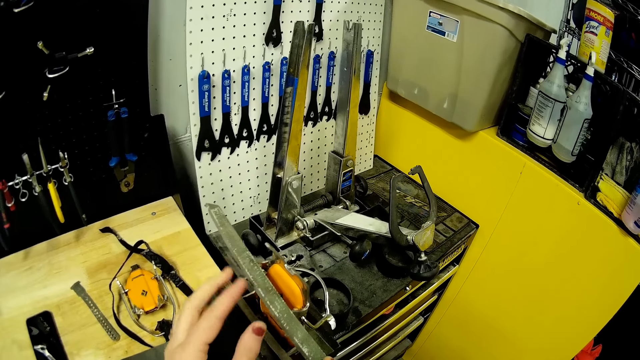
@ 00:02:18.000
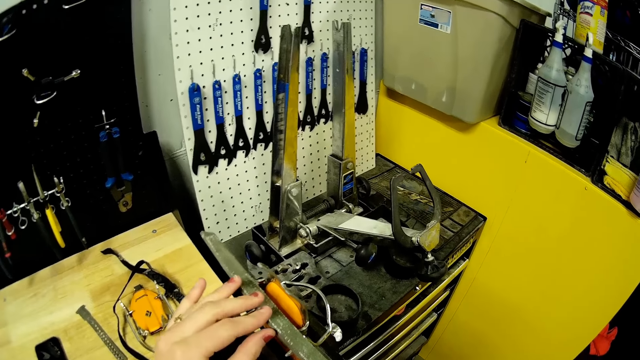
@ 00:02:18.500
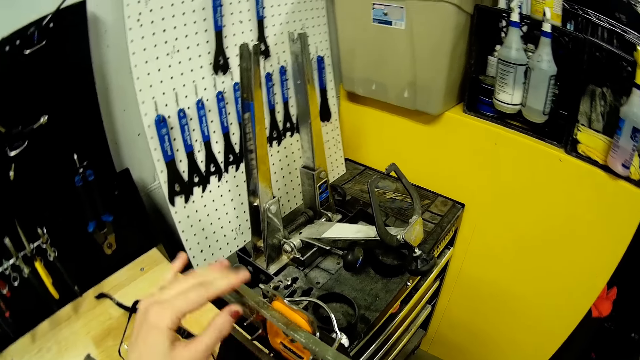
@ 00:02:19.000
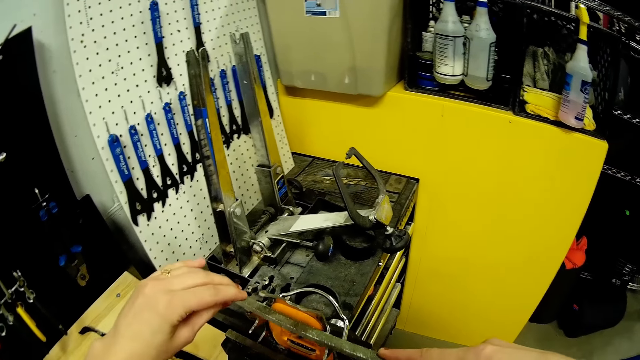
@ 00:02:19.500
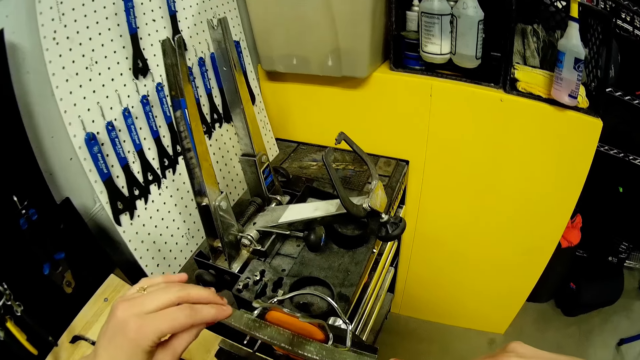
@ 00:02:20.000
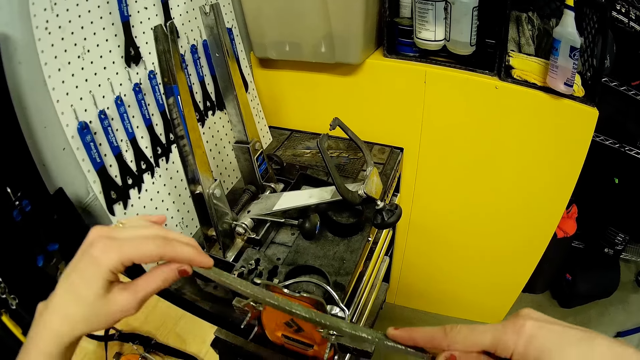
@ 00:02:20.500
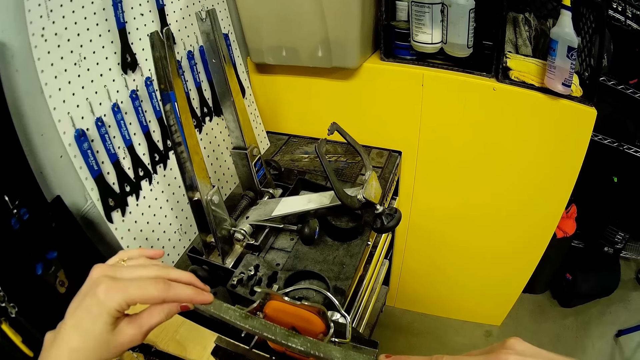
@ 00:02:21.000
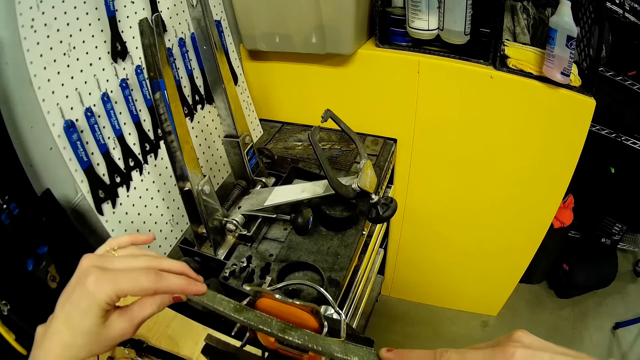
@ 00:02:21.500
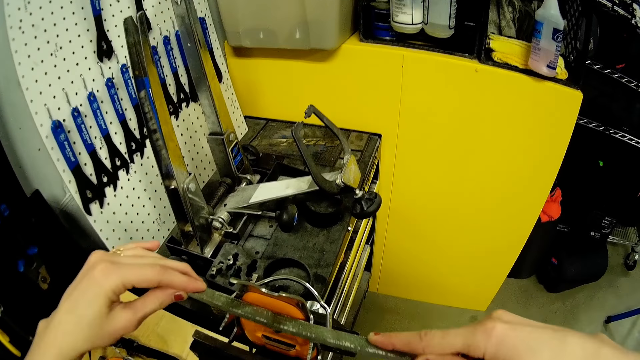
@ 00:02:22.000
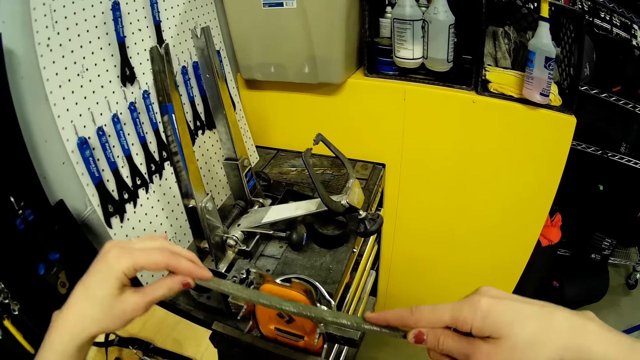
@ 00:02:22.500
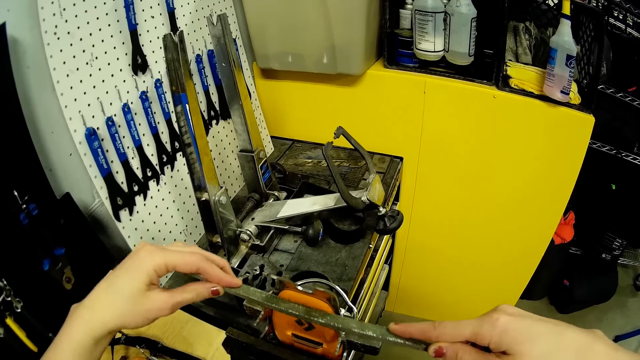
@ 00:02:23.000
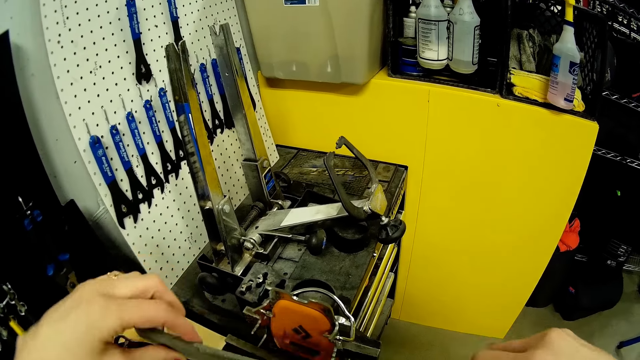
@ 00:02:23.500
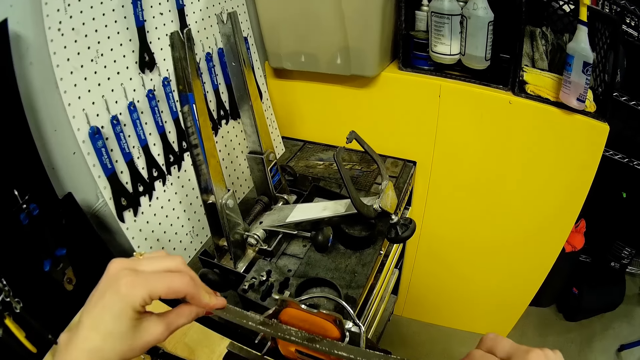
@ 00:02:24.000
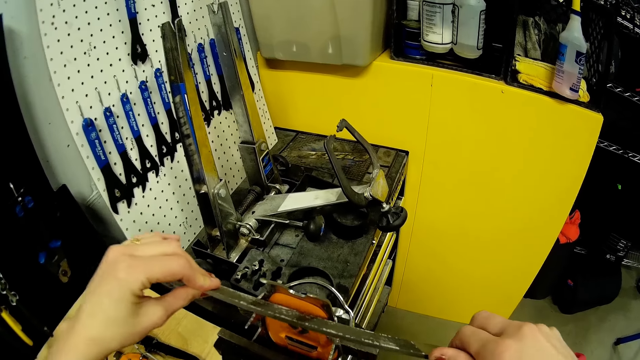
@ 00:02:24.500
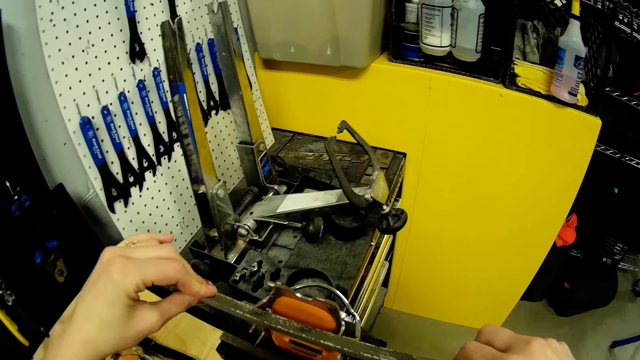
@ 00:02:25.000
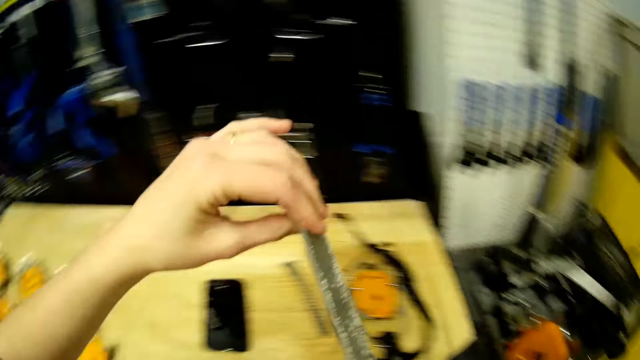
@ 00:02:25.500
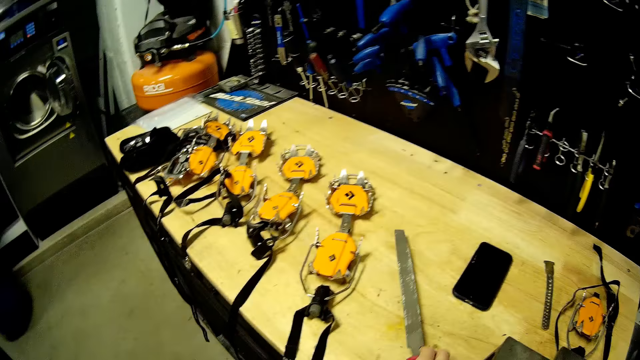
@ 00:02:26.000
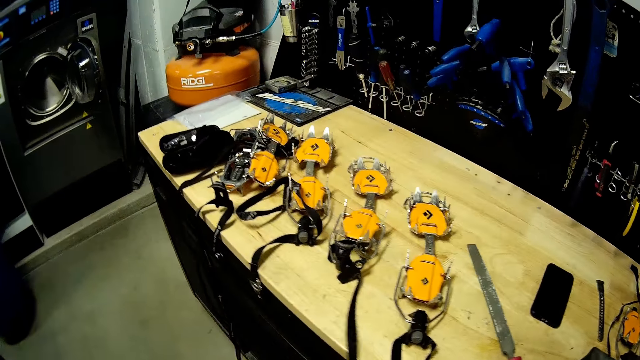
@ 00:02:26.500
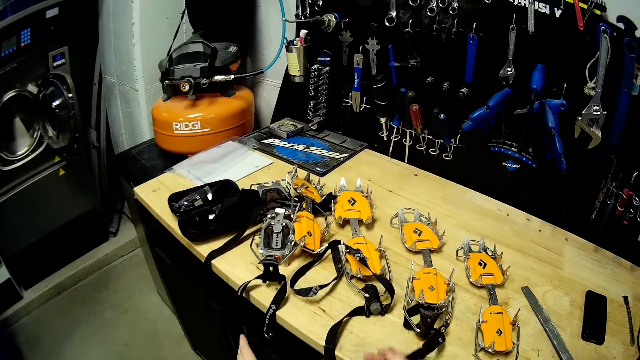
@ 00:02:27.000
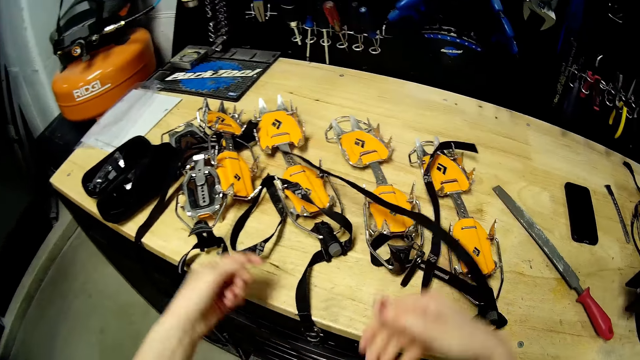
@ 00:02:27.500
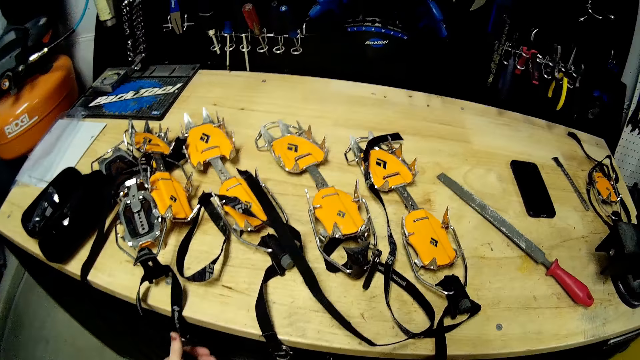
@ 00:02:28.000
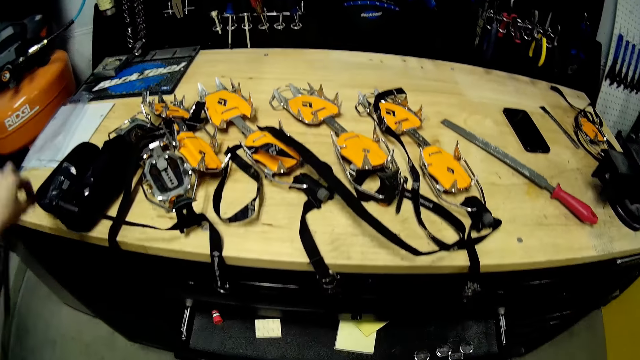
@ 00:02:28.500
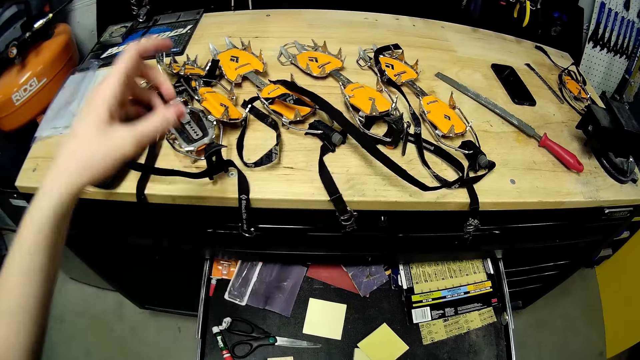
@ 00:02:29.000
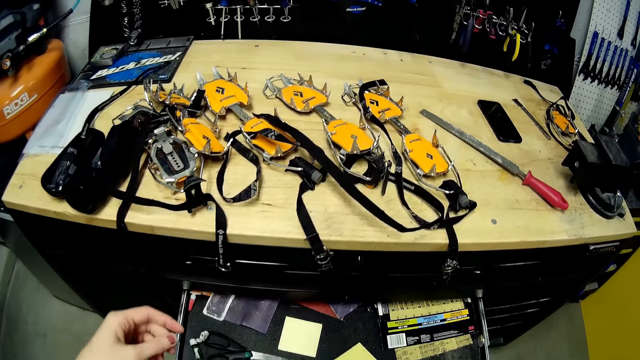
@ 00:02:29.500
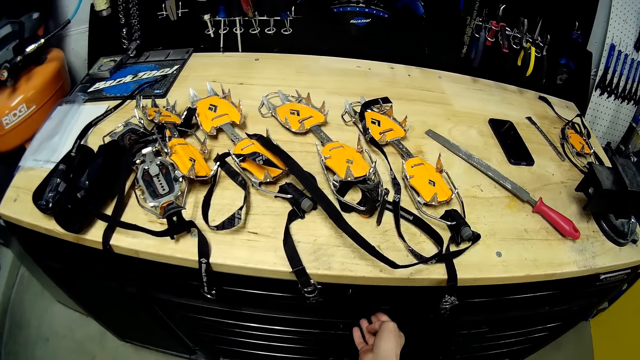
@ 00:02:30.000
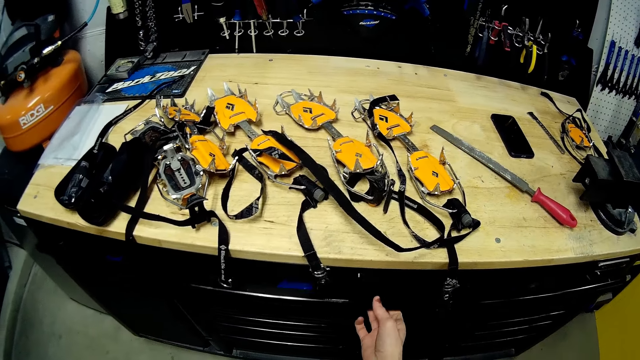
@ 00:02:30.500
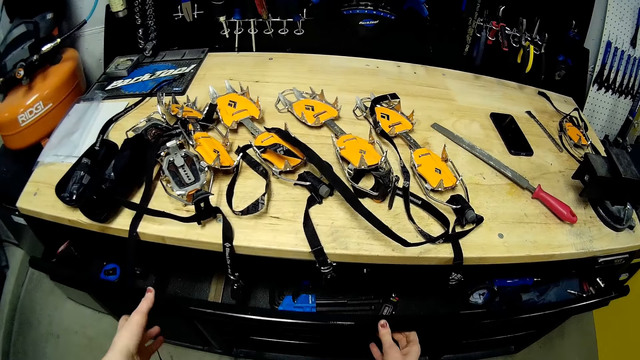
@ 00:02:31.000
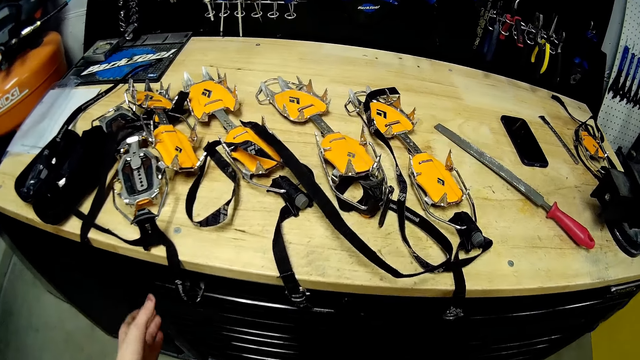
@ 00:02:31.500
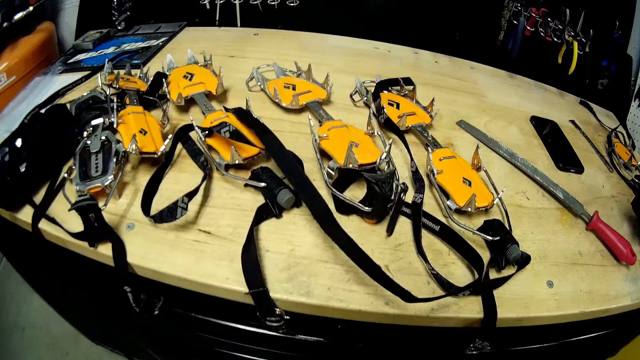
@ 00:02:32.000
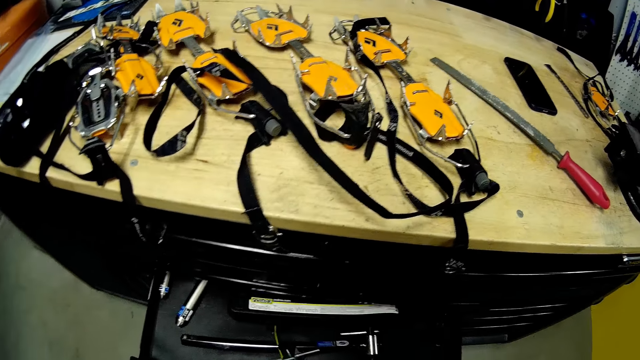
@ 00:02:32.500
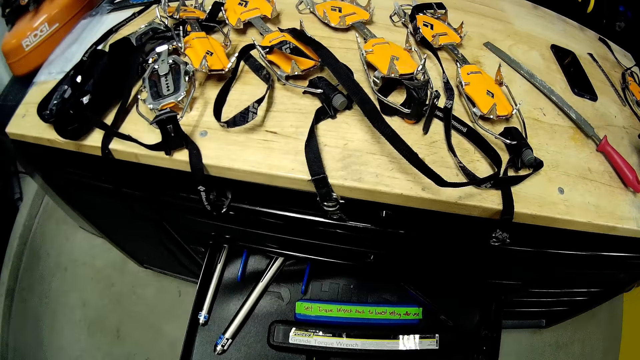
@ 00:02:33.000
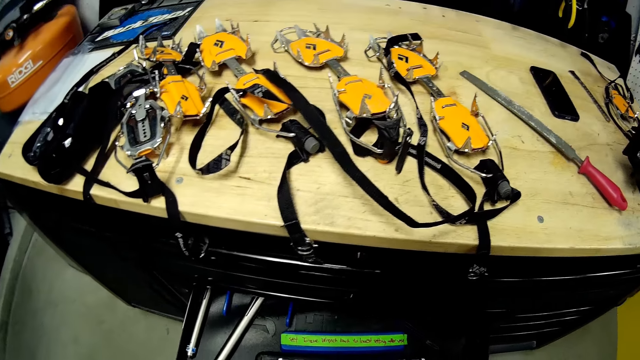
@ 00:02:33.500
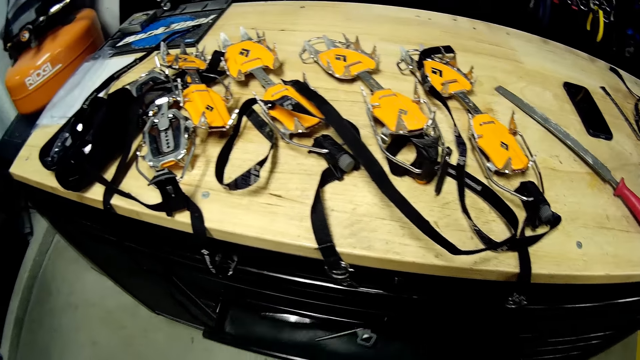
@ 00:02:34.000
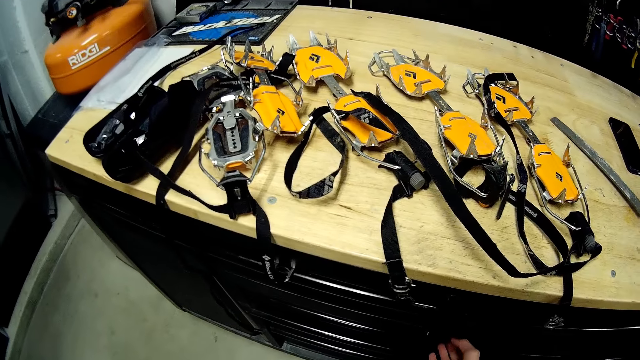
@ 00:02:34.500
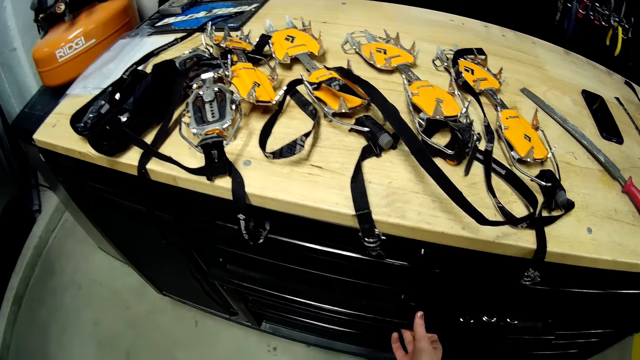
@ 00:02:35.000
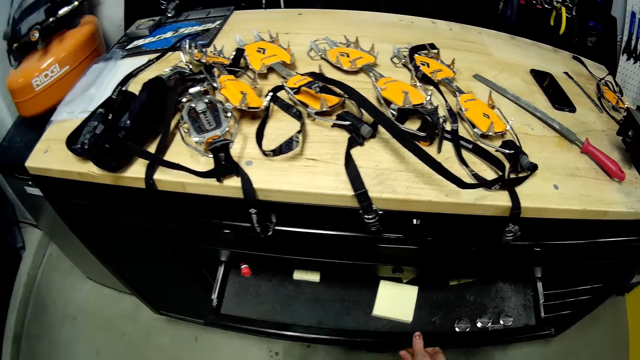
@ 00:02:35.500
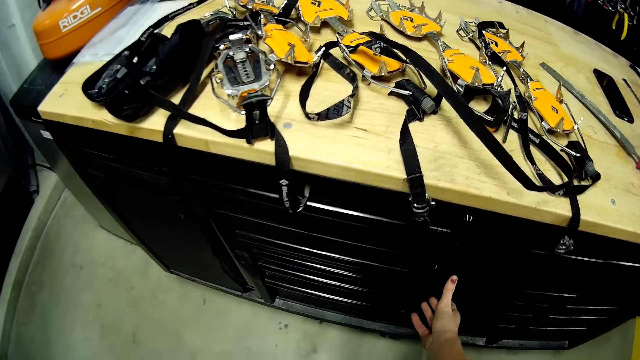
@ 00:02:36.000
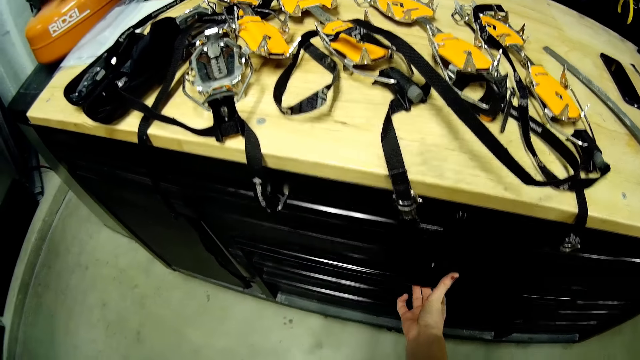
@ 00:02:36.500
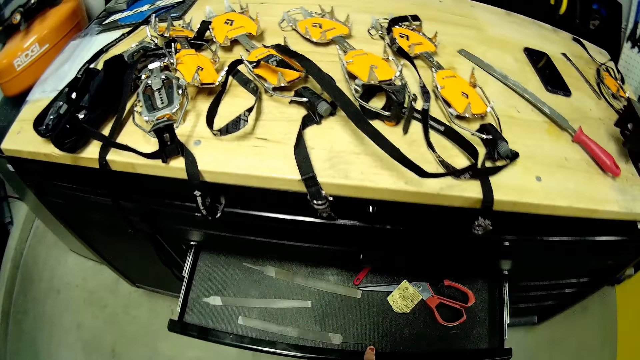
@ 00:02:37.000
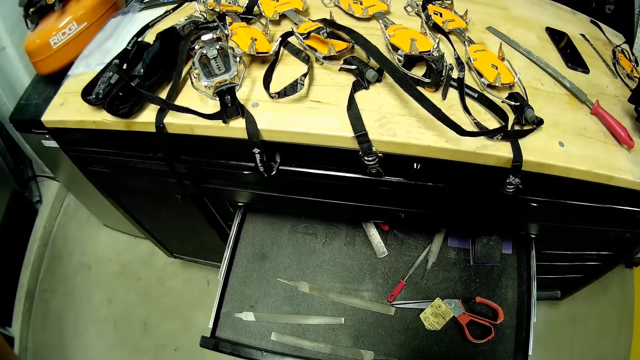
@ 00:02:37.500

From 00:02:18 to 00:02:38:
The camera wearer puts the chisel on the table with her right hand. She flings the strap of crampons on the table with her right hand. She flings the strap of the crampon on the table with her left hand. She opens a drawer with her right hand and closes the drawer with her right hand. She opens the drawer with her right hand and closes the drawer with both hands. She opens the drawer with her right hand and closes the drawer with her right hand. She opens the drawer with her right hand and closes the drawer with her right hand. She opens the drawer with her right hand.
